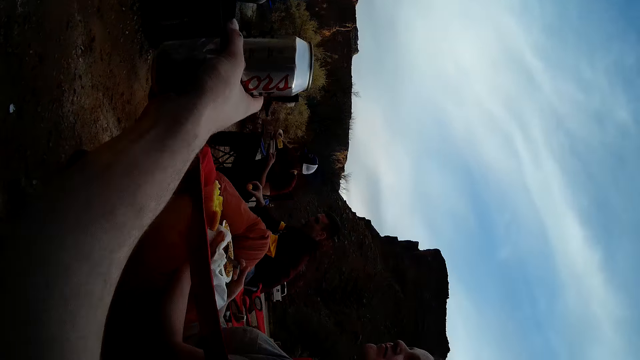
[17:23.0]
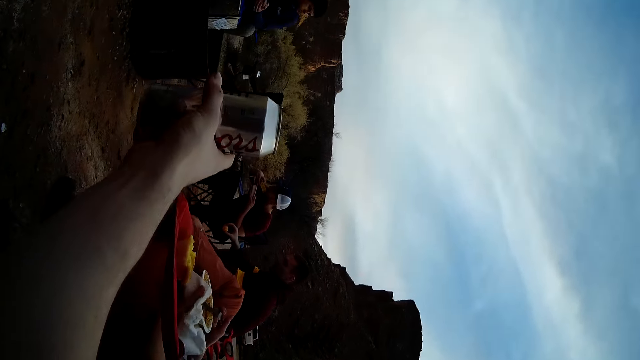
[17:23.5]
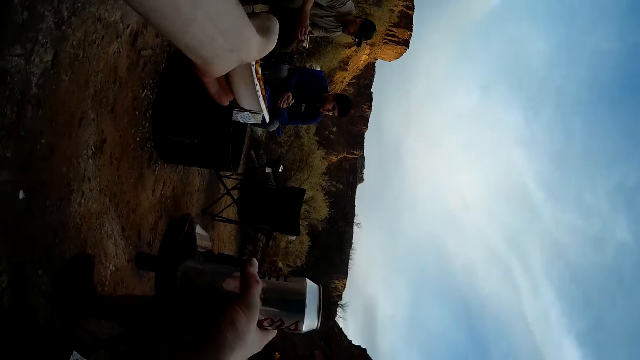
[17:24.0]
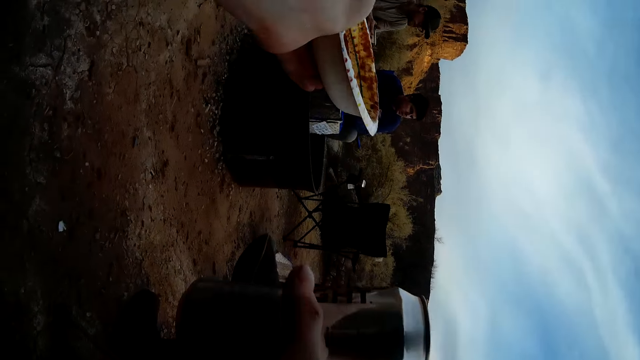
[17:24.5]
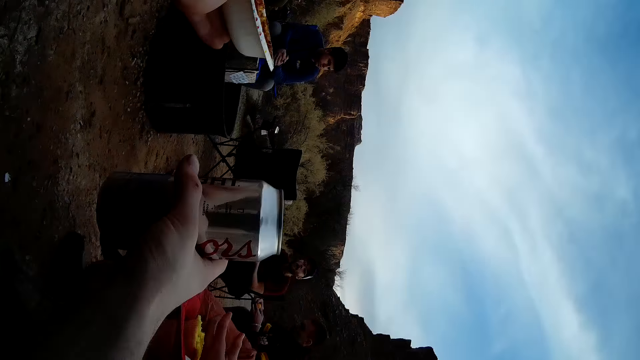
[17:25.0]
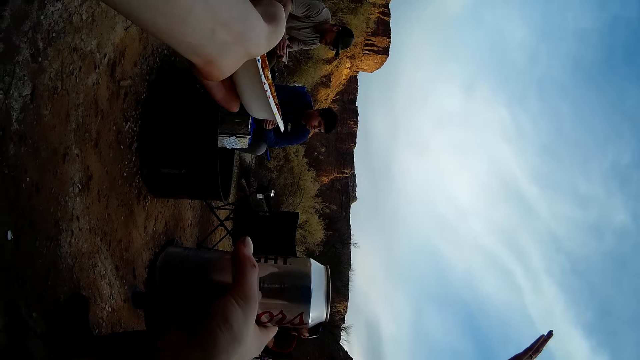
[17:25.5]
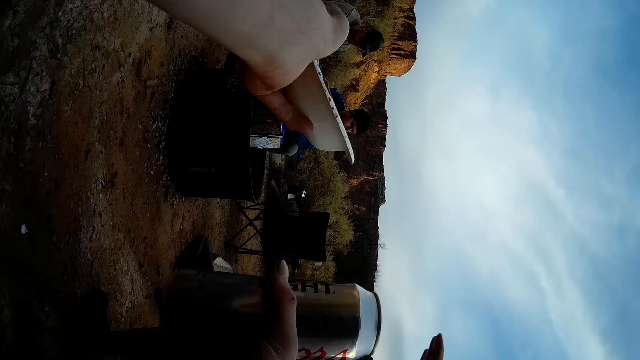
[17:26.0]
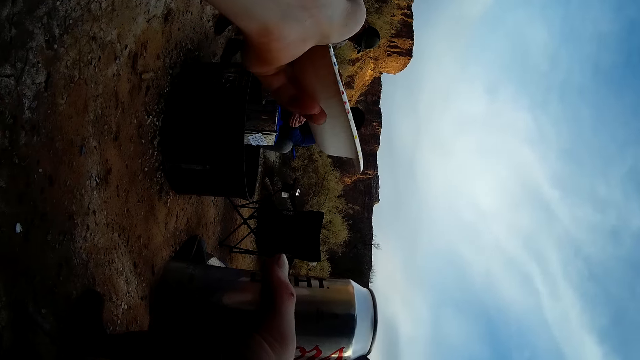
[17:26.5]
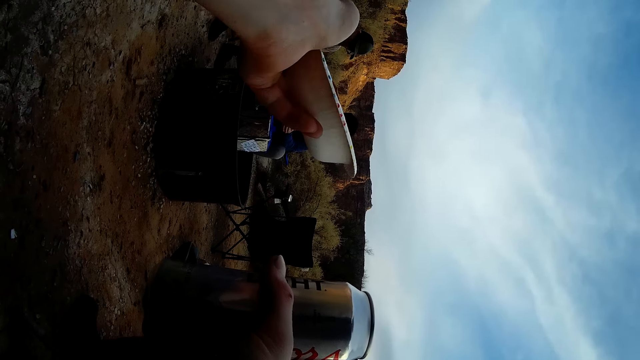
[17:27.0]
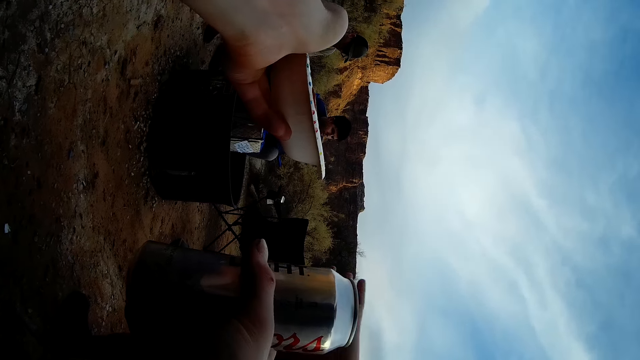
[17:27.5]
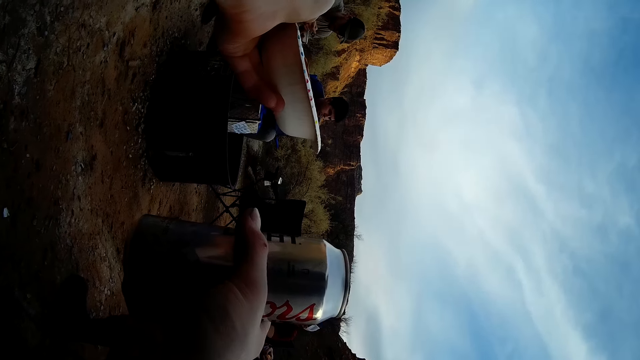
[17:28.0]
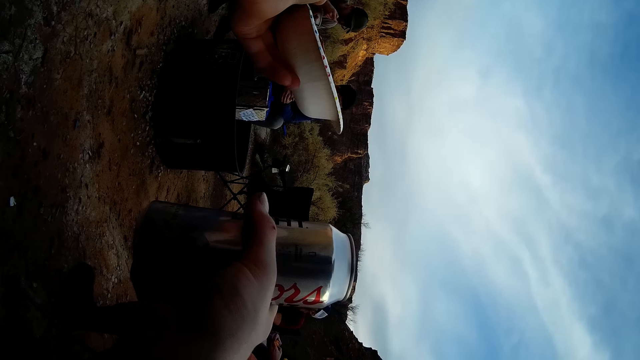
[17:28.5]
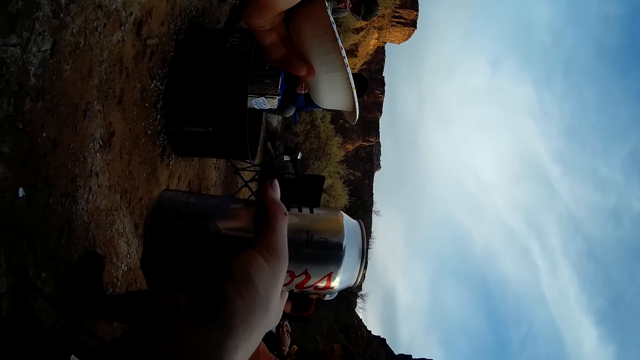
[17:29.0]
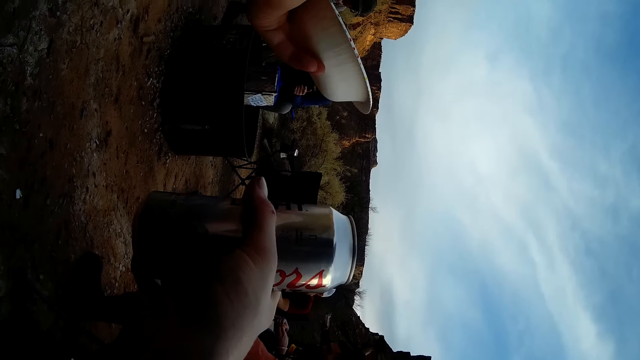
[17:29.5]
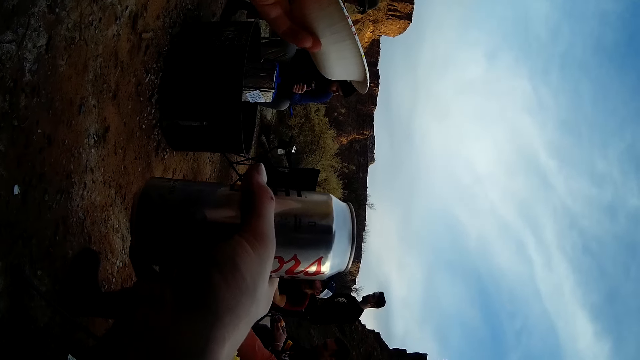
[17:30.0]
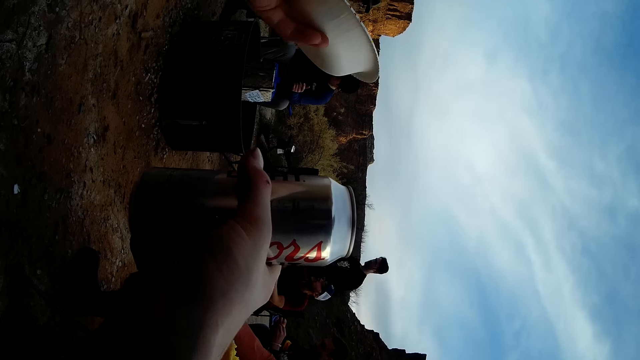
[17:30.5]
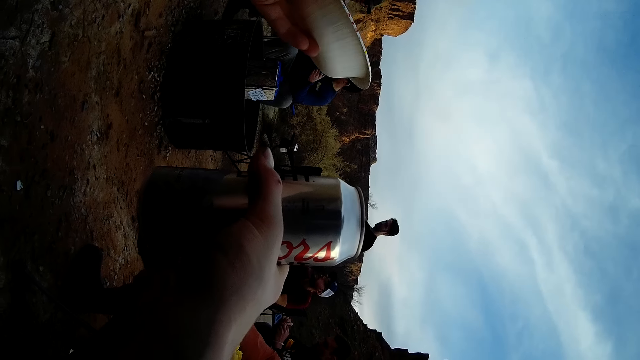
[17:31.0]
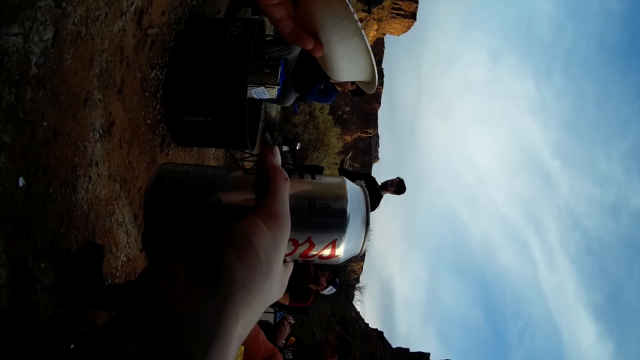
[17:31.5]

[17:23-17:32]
The camera wearer holds the energy drink.

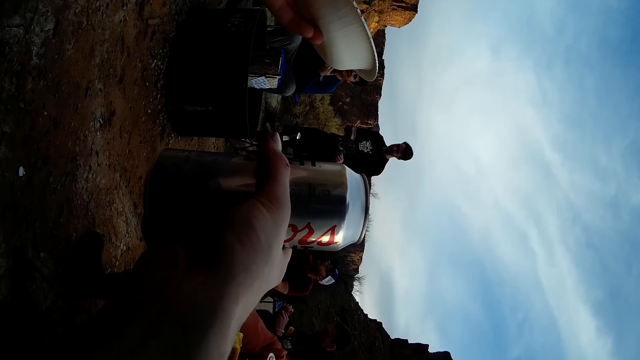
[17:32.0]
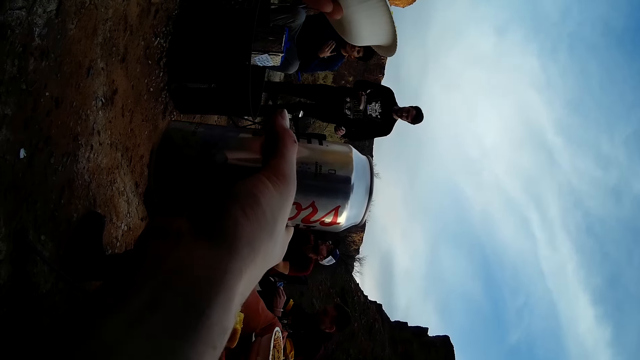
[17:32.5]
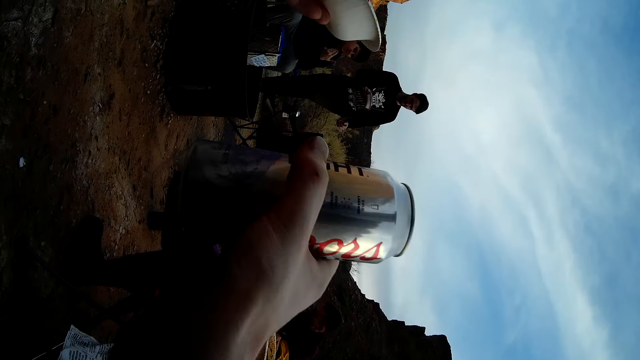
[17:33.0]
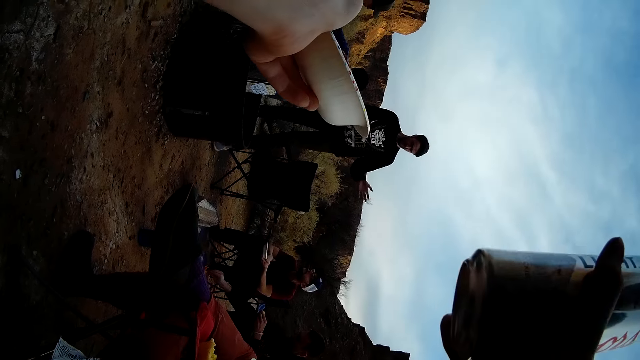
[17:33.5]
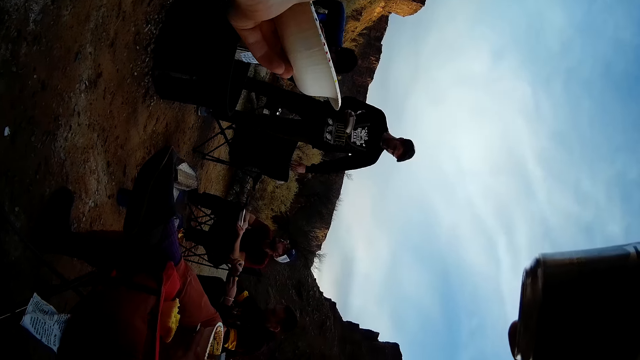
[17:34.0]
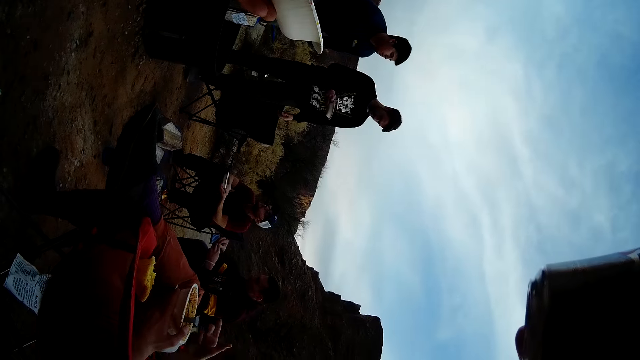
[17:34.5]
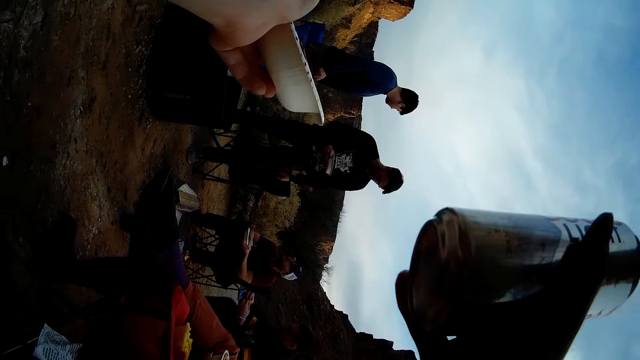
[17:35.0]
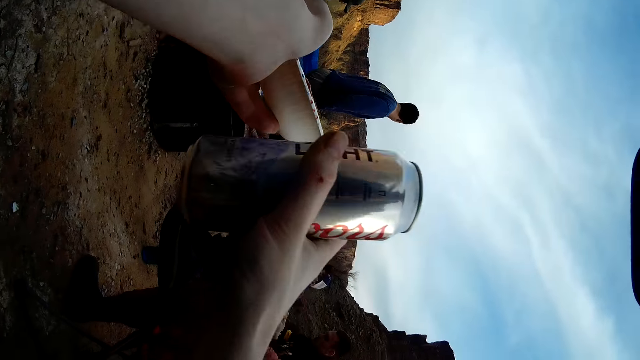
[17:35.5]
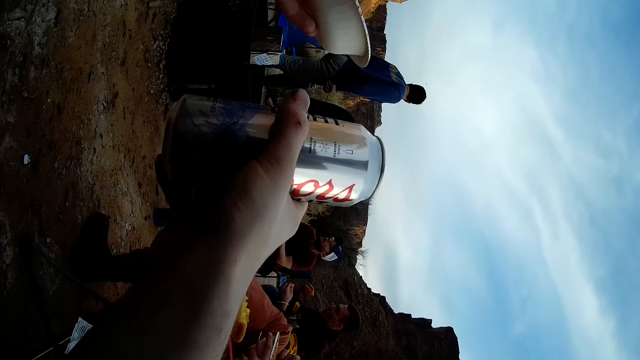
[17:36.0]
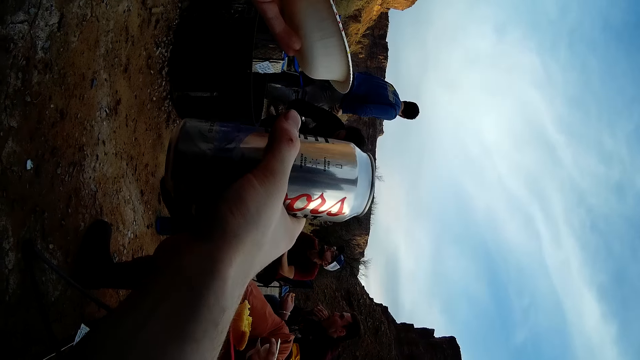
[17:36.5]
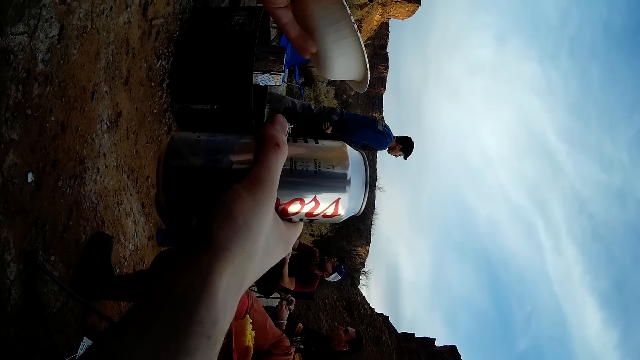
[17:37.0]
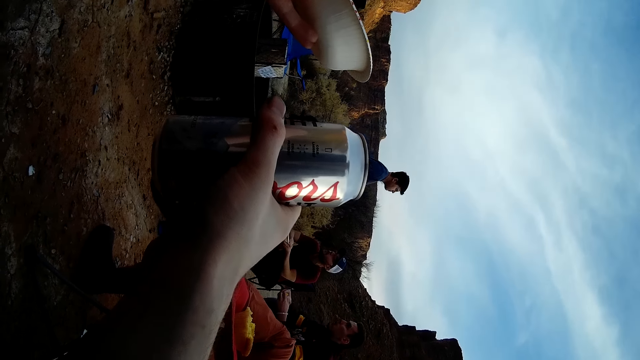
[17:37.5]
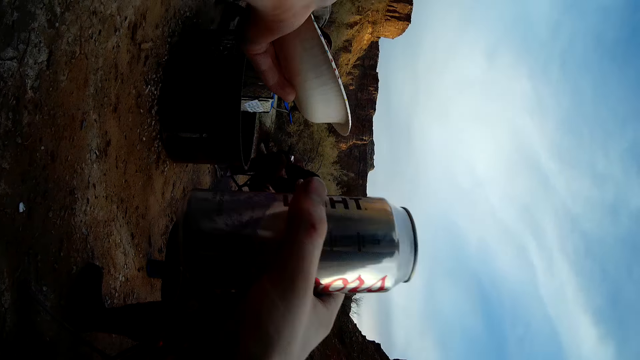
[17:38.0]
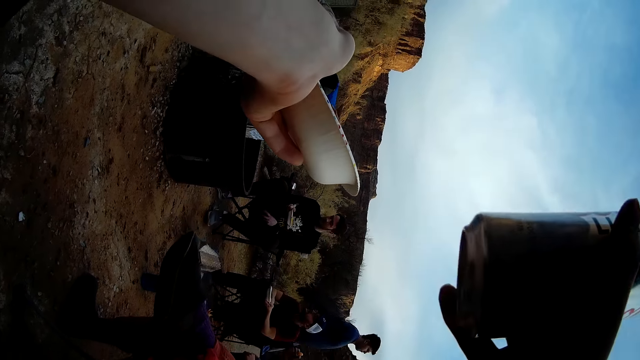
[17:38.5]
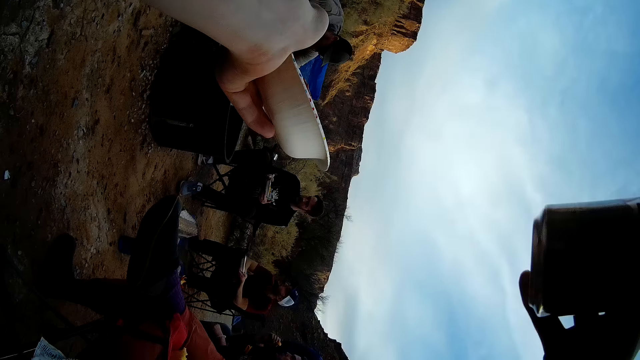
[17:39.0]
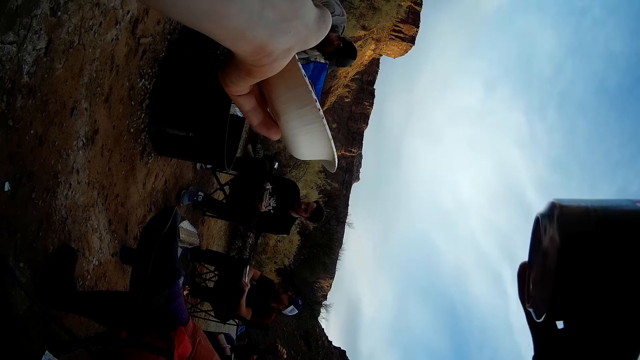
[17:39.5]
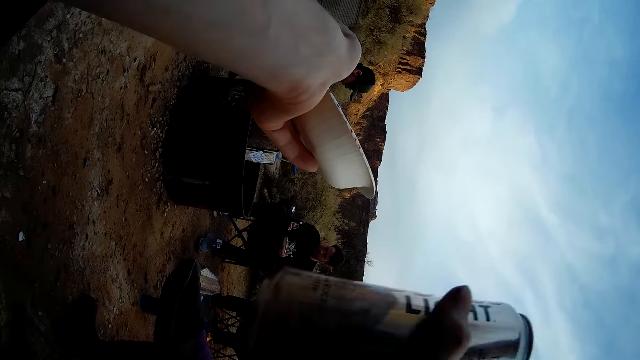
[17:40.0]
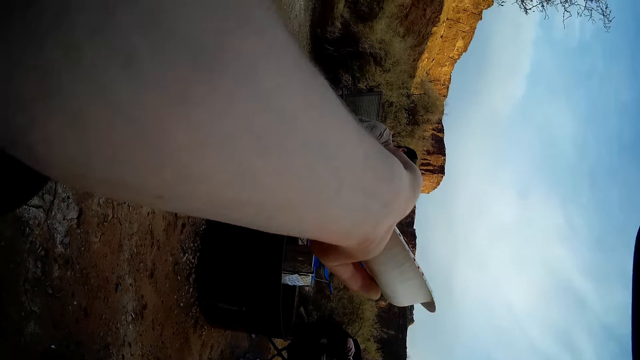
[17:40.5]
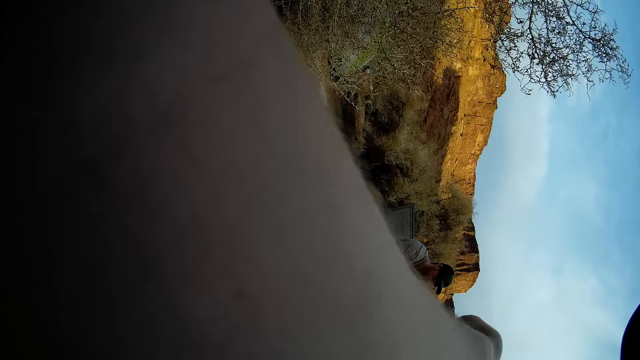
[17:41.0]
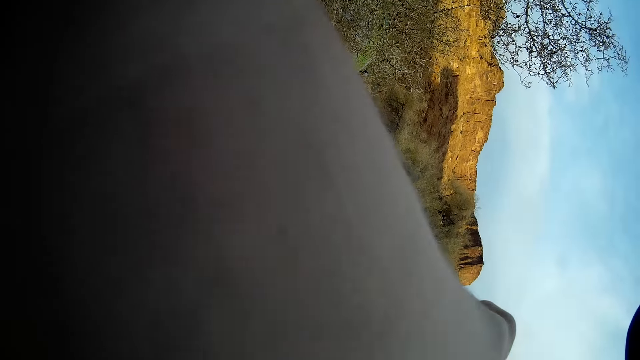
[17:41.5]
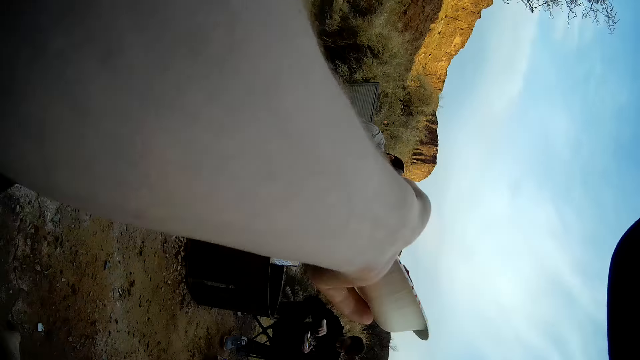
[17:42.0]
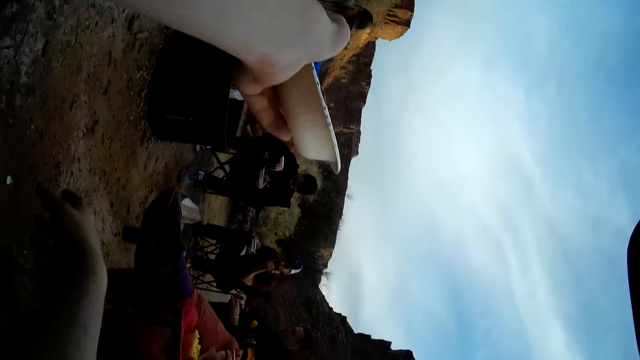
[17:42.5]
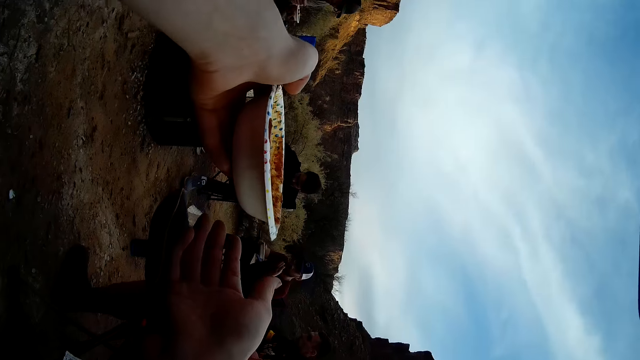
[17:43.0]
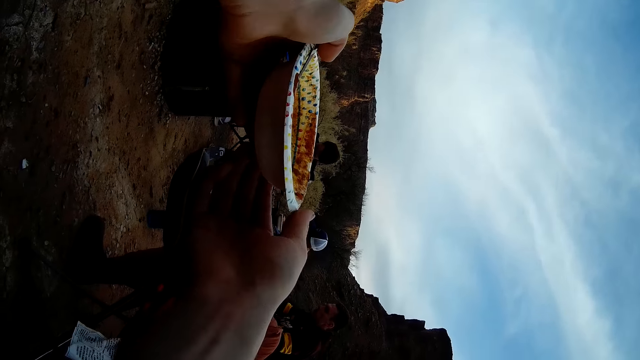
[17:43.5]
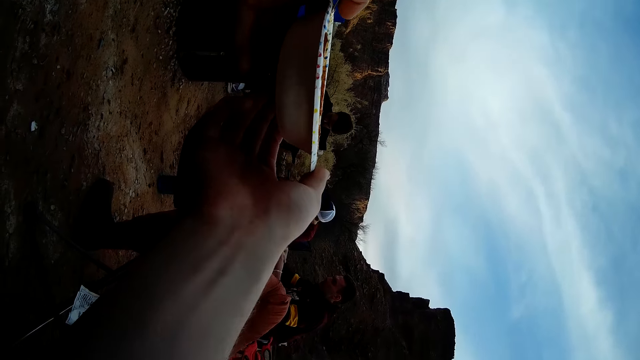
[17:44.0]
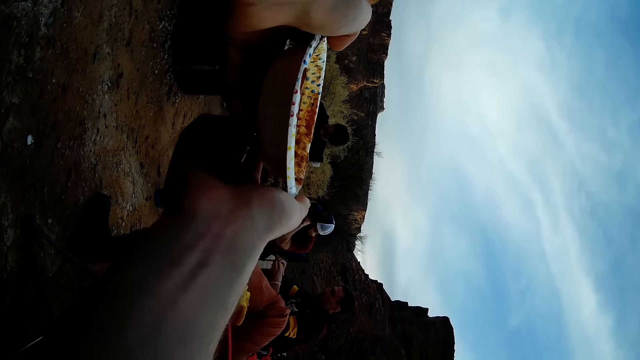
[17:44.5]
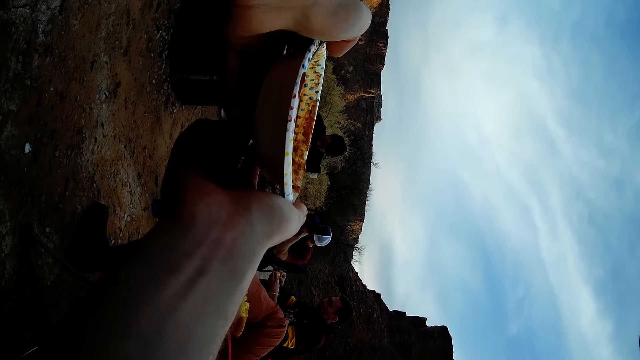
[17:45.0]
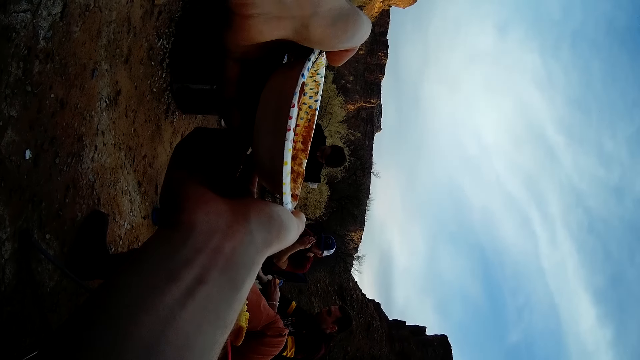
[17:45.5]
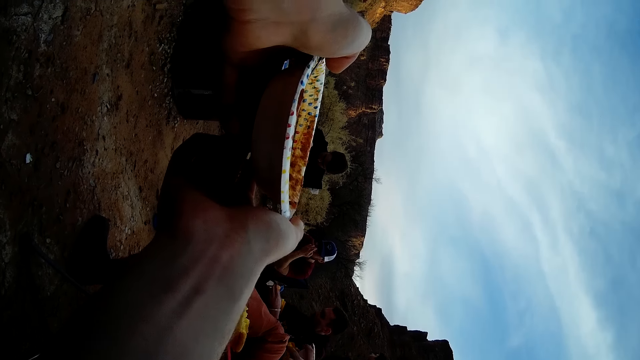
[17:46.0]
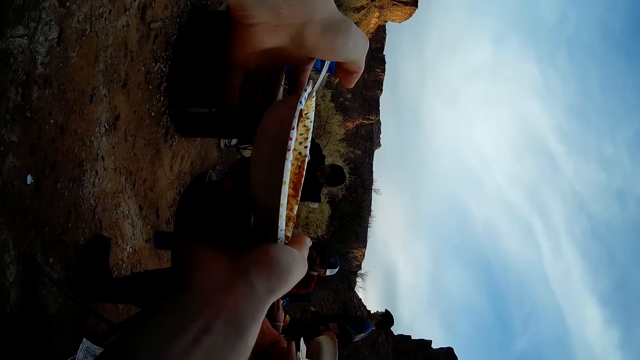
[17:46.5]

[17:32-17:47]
The camera wearer drinks the energy drink or beer. They drop the can and hold the energy drink. They drink the energy drink or beer. They put down the energy drink, touch the plate with both hands and hold the plate.
